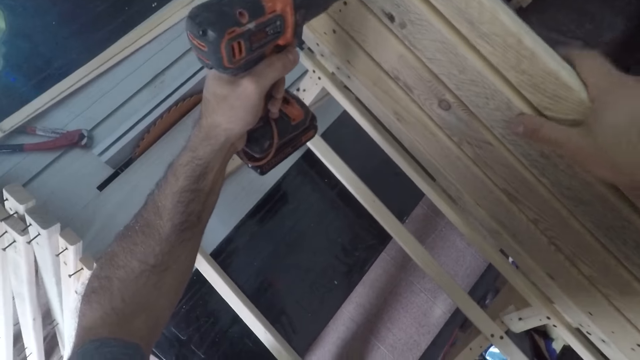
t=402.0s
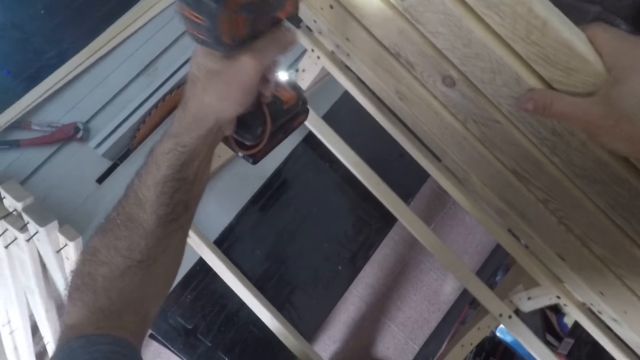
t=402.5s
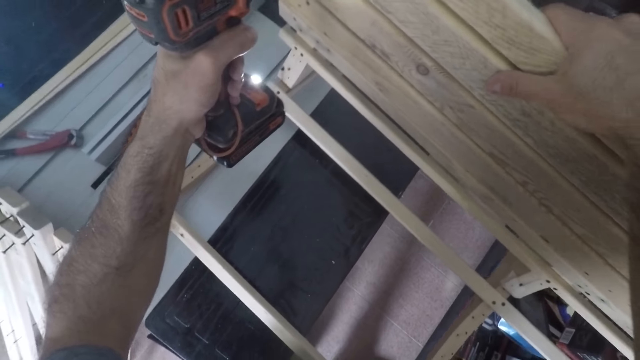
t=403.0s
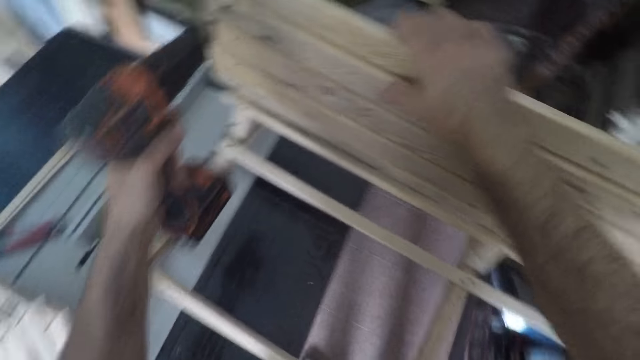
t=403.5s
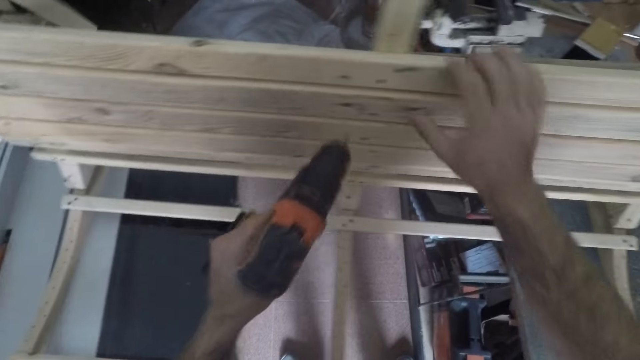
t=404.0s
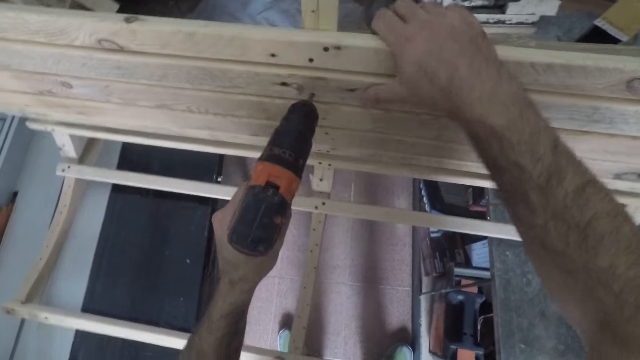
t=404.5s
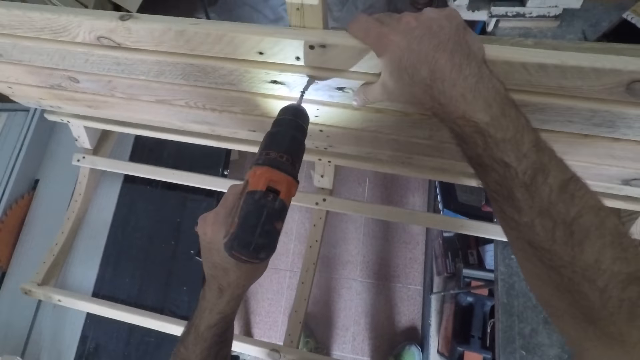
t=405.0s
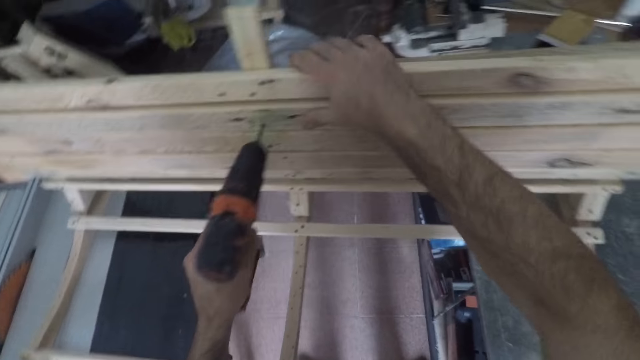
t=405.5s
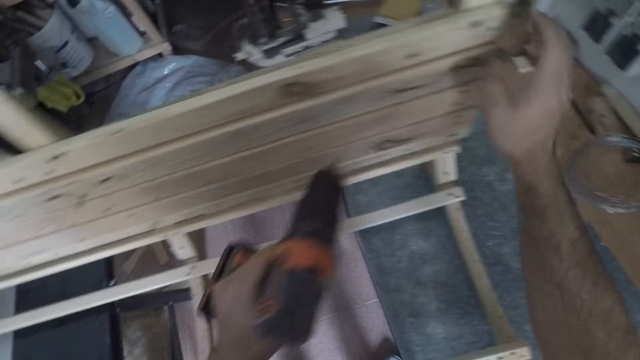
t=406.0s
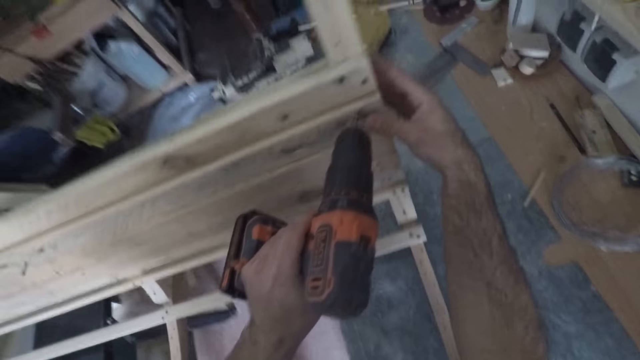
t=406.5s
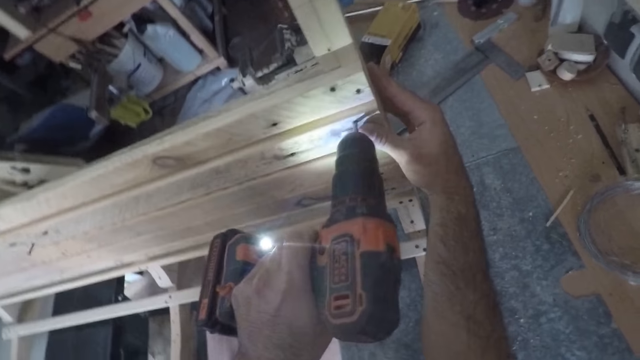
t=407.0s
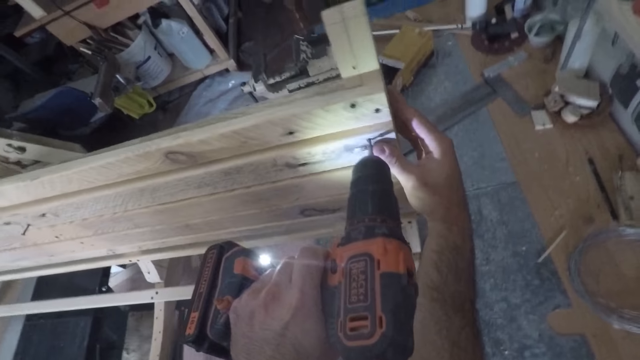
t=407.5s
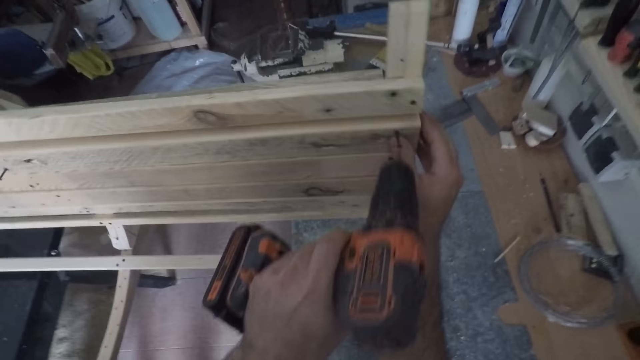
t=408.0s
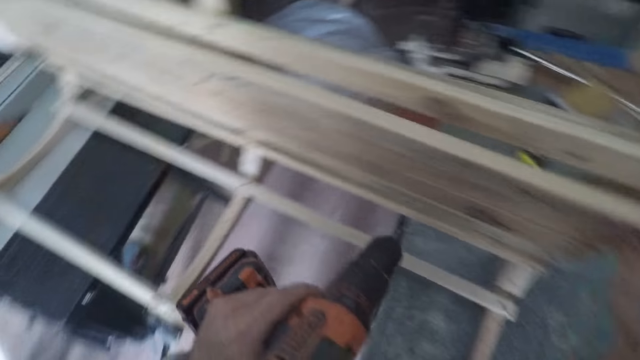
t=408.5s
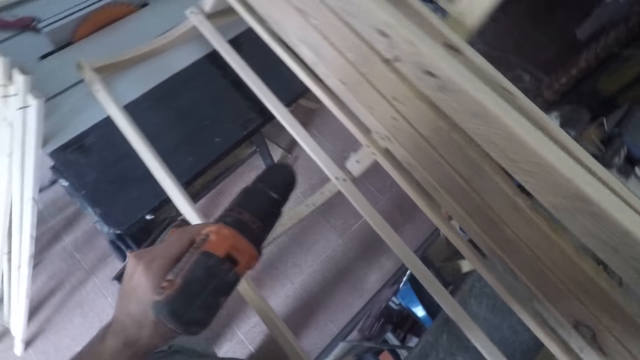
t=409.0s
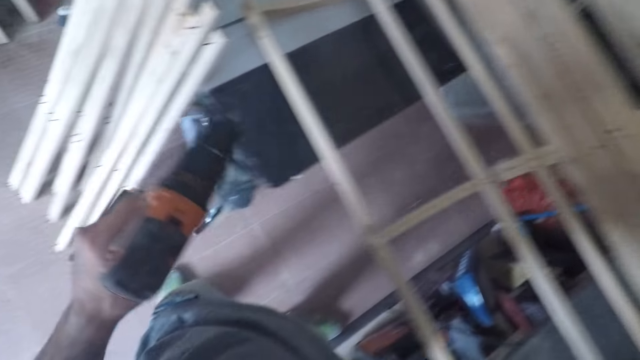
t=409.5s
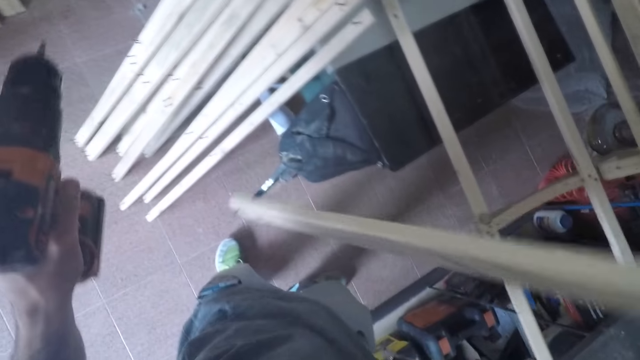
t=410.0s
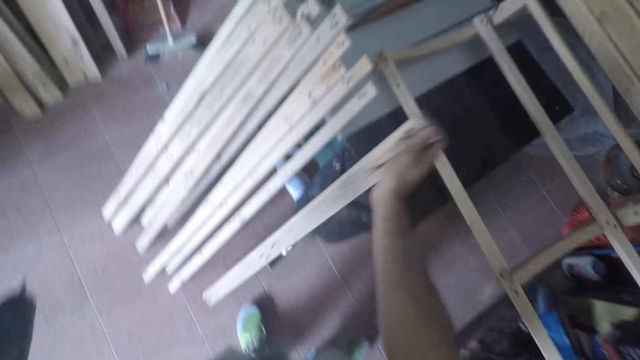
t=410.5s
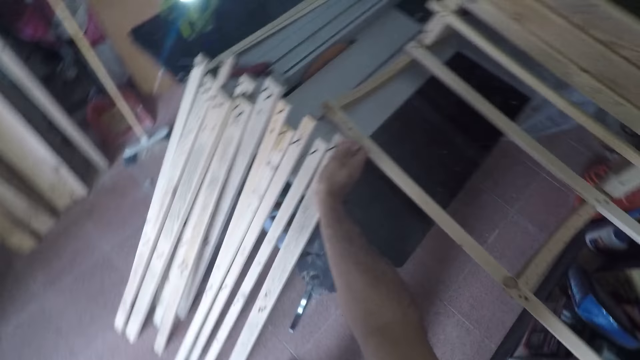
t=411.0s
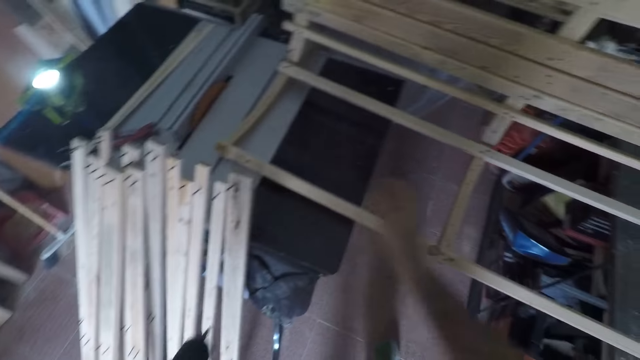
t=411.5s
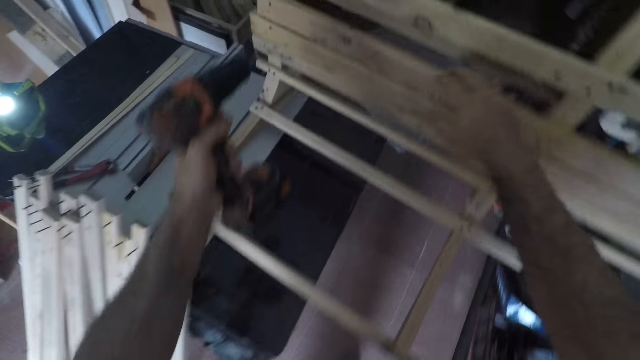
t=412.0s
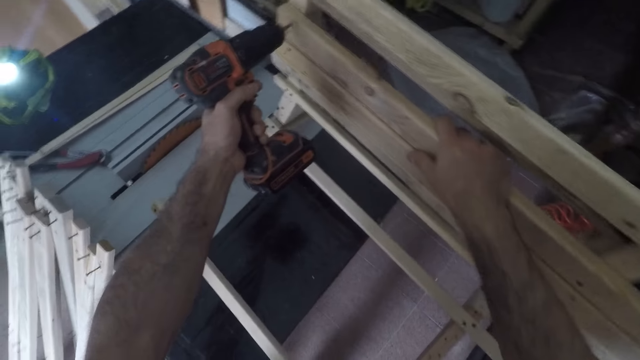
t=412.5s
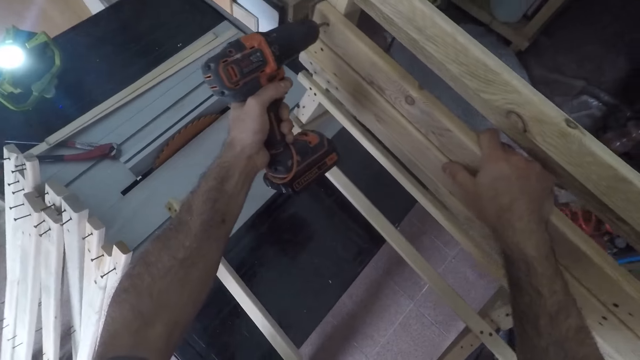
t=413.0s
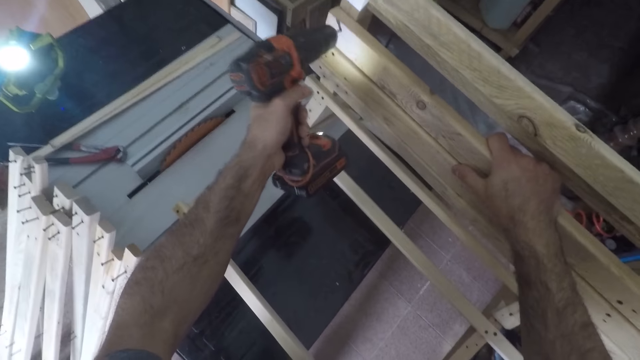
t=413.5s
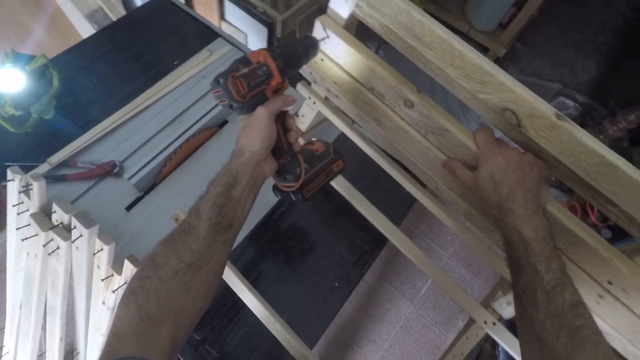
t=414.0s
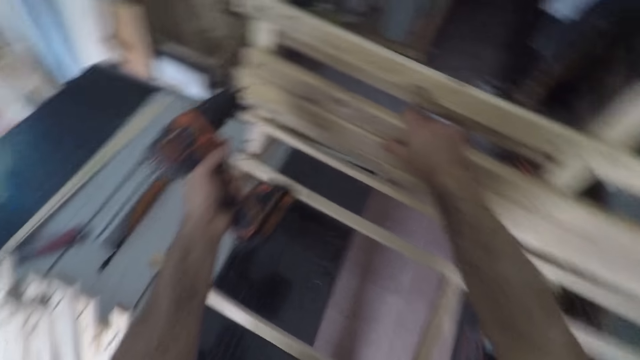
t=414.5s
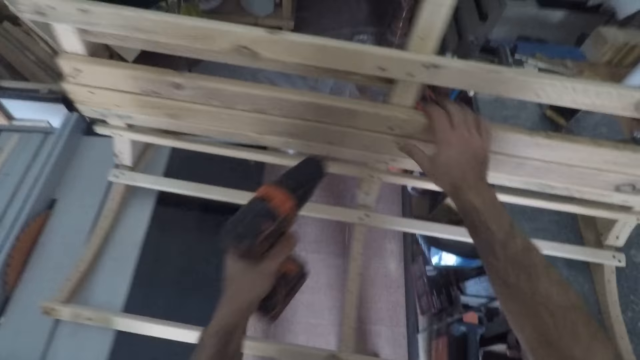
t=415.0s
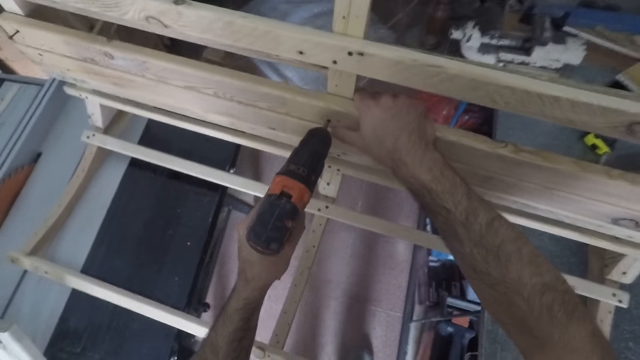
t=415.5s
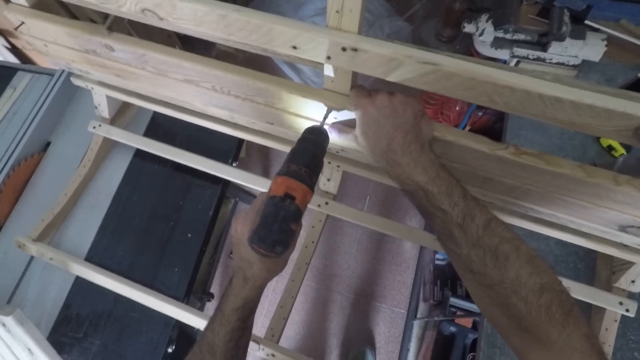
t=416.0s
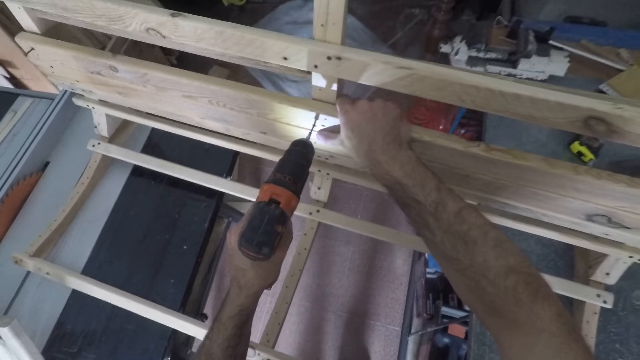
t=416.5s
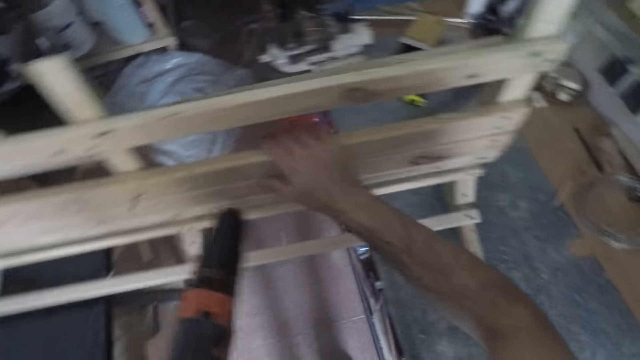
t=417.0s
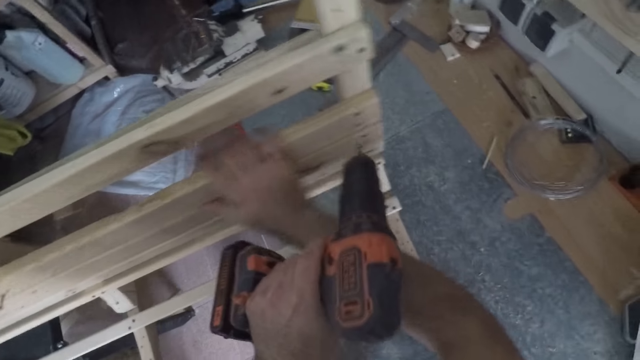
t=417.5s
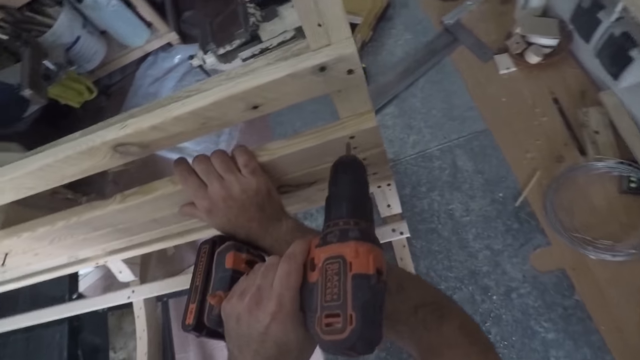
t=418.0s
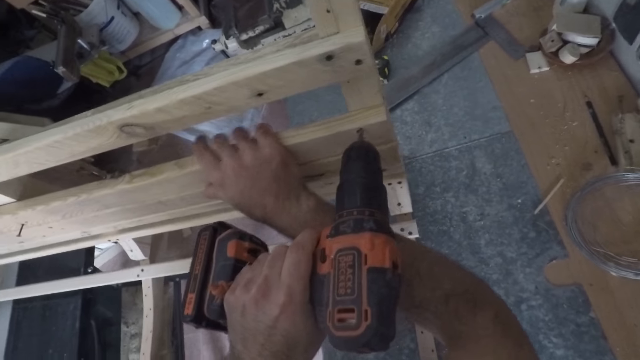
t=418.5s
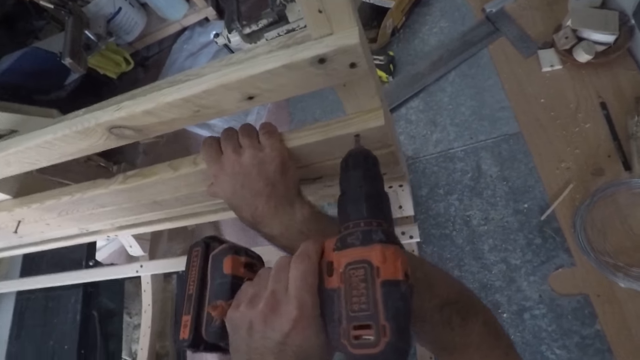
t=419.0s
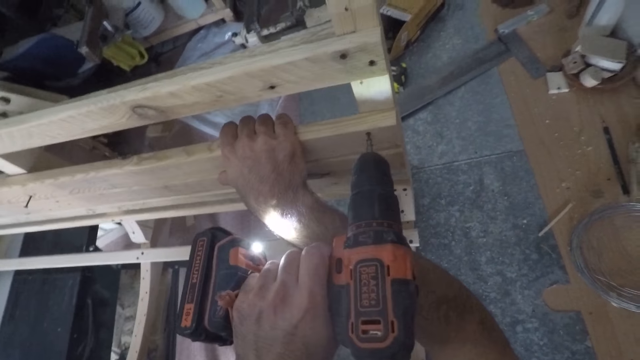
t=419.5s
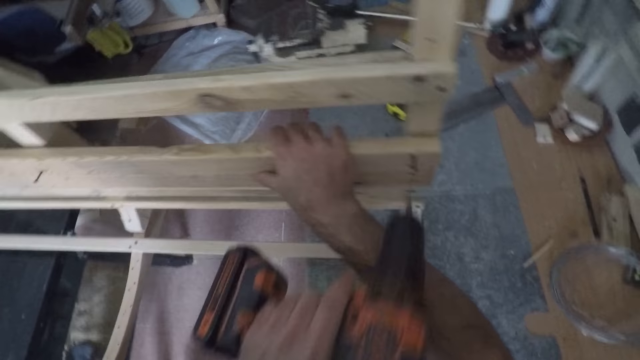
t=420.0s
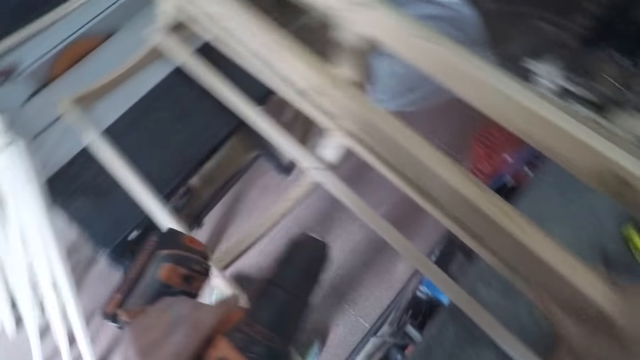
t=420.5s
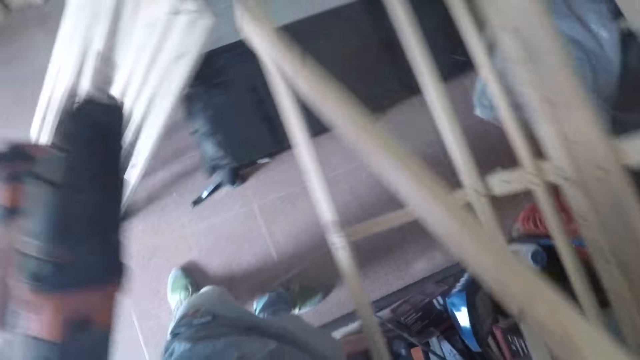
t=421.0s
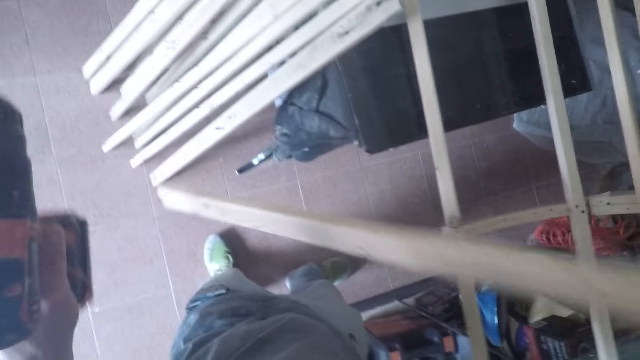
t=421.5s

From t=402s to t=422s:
The camera wearer moves his hand towards the edge. He moves the drill towards the middle of the wood. He holds the middle of the wood. He unscrews the nail. He moves the drill towards the edge of the wood. He holds the edge of the wood. He unscrews the nail. He moves towards the table saw. He removes the unit from the framework. He places the unit by the workbench on the floor. He holds the wood. He detaches nails from a wooden unit in the framework. He places the drill in the wood. He moves his hand towards the middle. He places the drill in the middle of the wood. He unscrews the nail. He places the drill towards the edge of the wood. He moves his hand towards the edge. He unscrews the nail. He removes the unit from the framework. He places the piece of wood on the floor.
